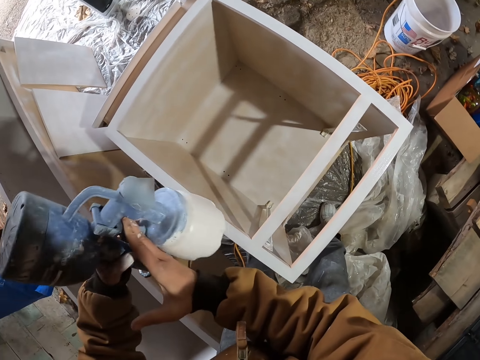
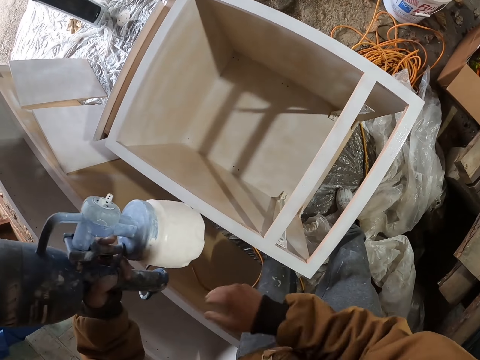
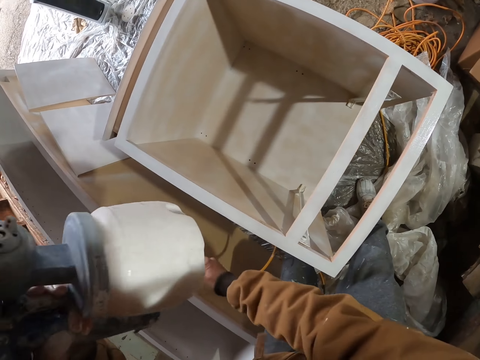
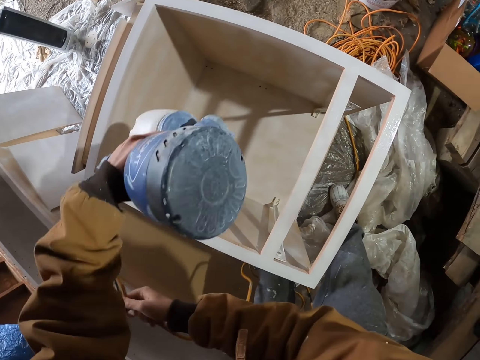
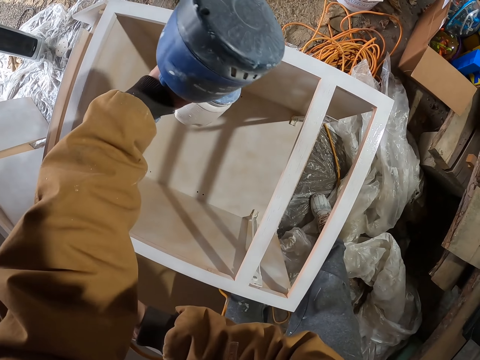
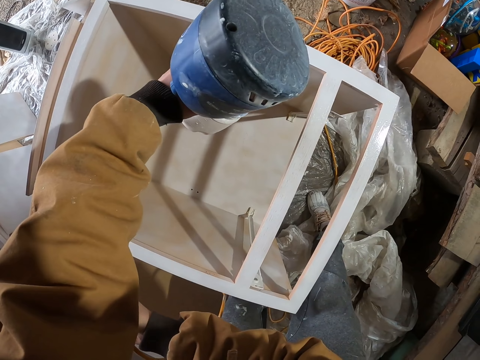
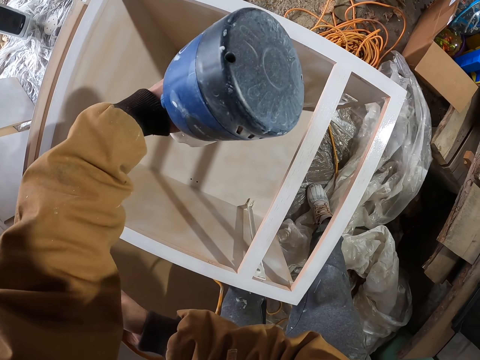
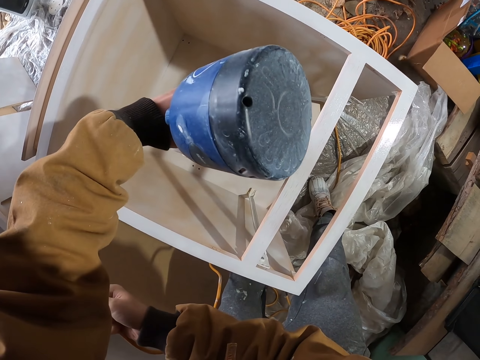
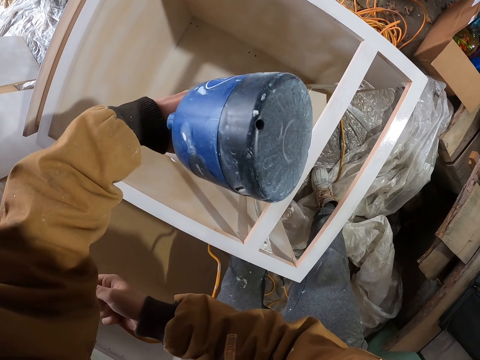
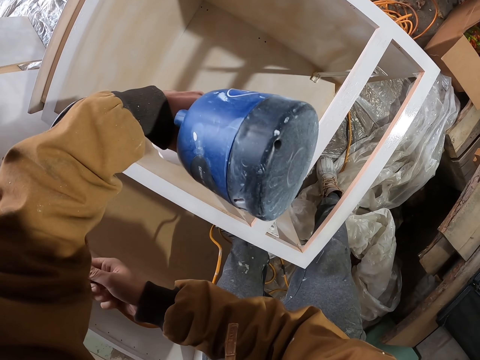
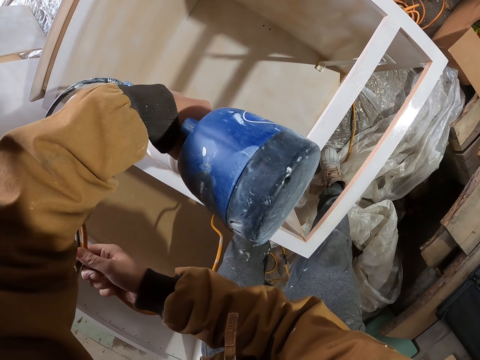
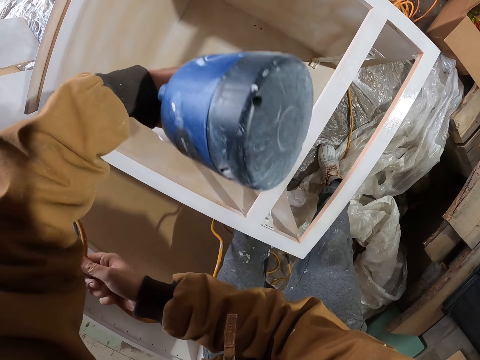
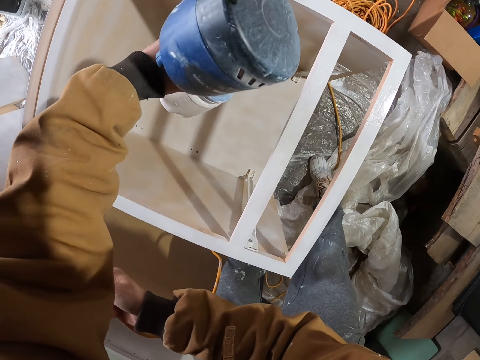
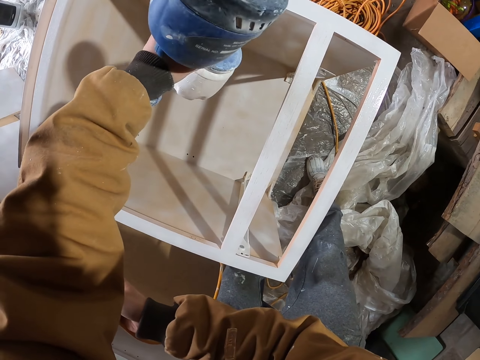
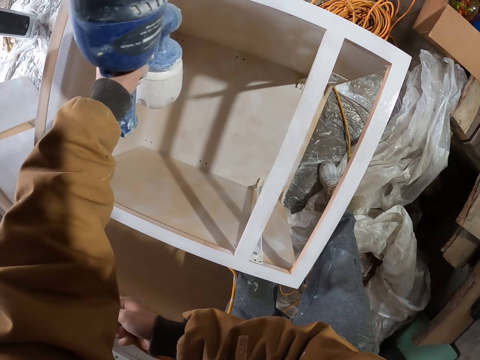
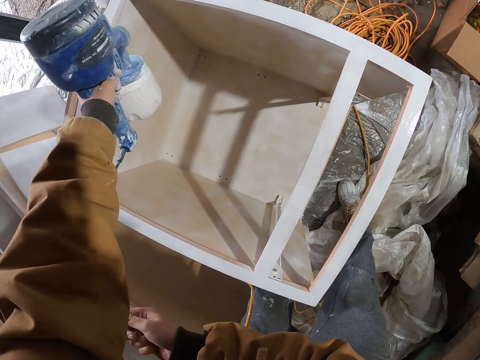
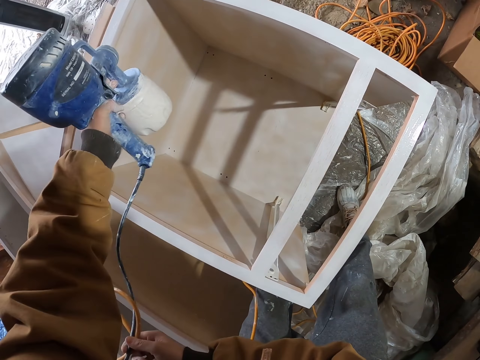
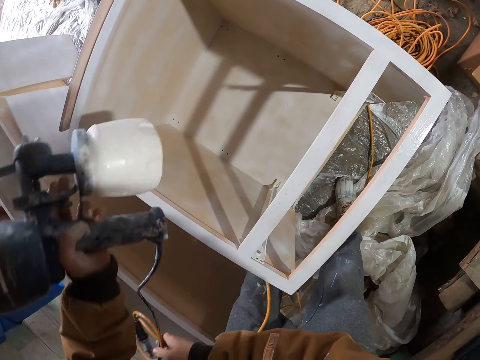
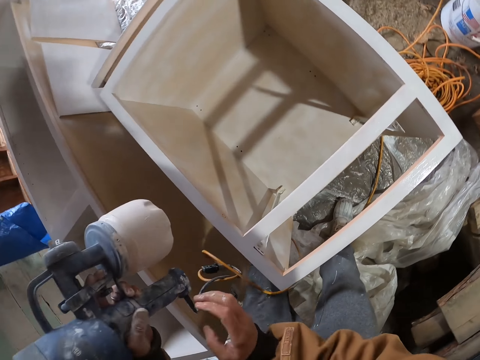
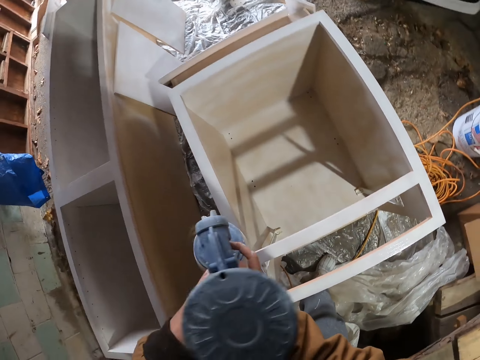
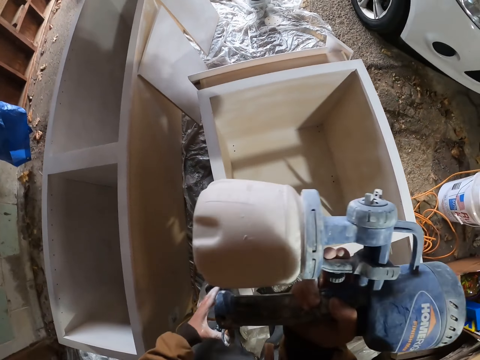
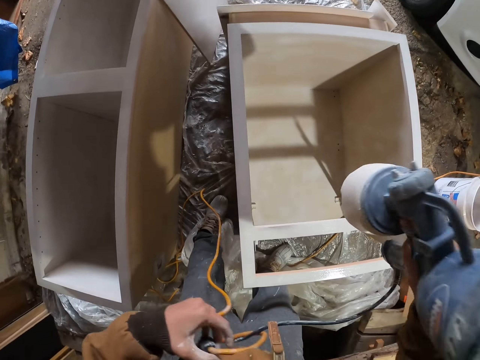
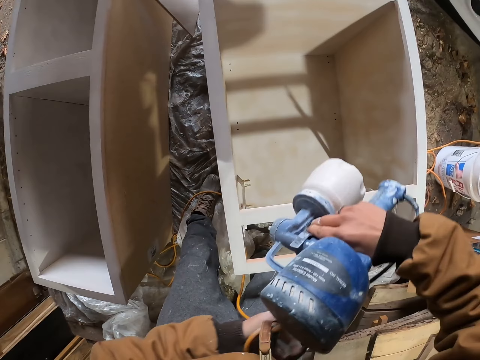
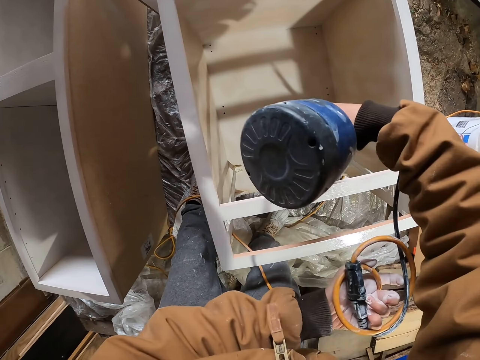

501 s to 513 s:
The camera wearer holds a paint sprayer with the left hand. They switch the paint spray gun to the other hand. They pull a cable pipe. They hold the cable with a hand. They spray paint on the upper lumbers of the wooden box with the paint spray gun. They hold the paint sprayer with the right hand. They switch the paint spray gun to the other hand. They hold the cable with a hand. They pull the cable pipe.

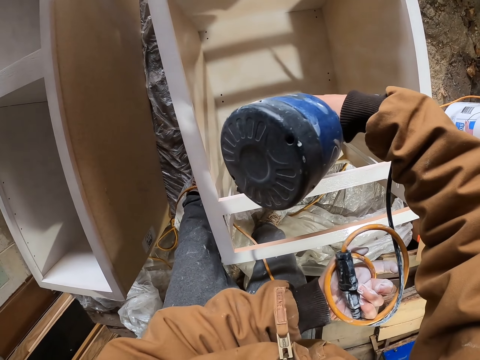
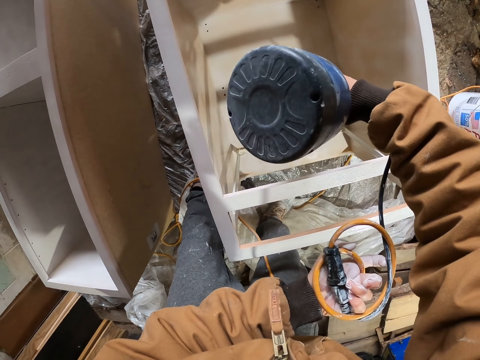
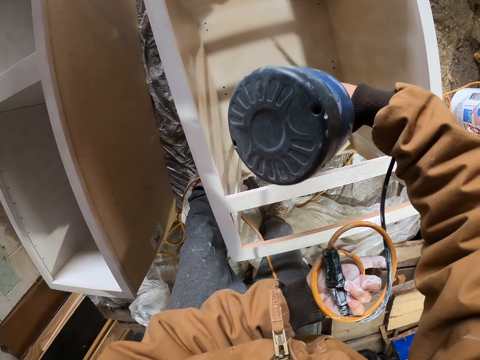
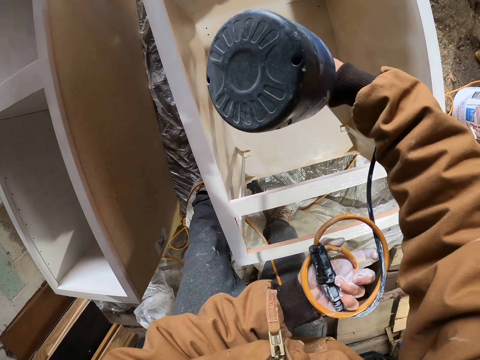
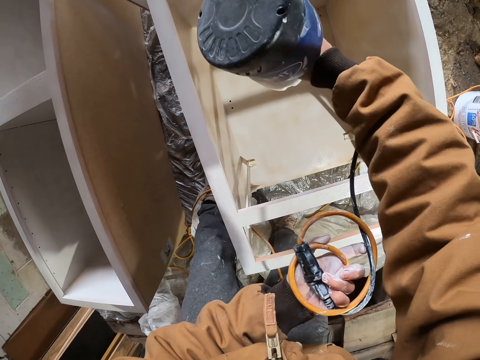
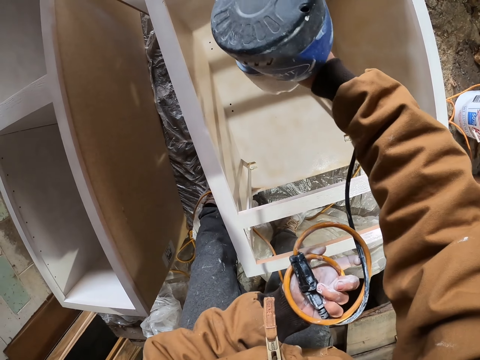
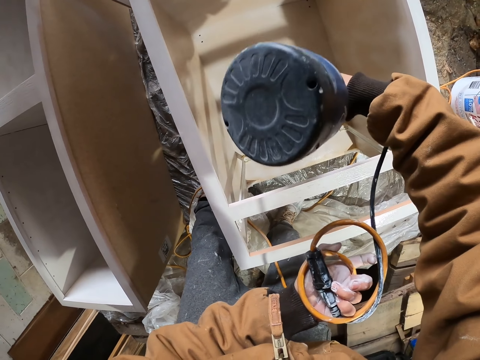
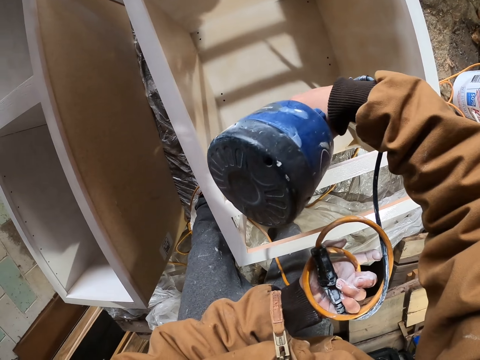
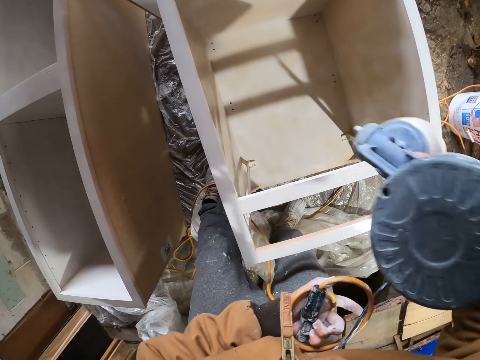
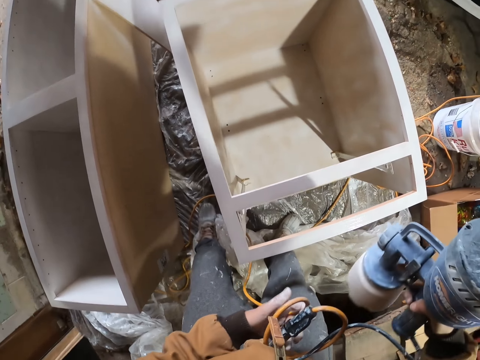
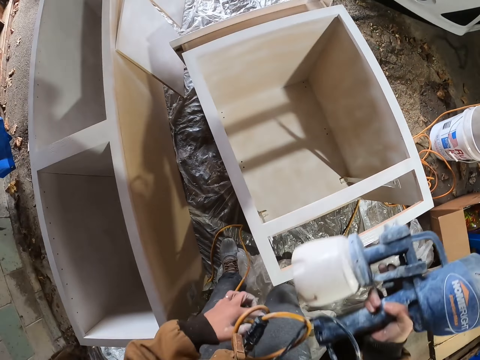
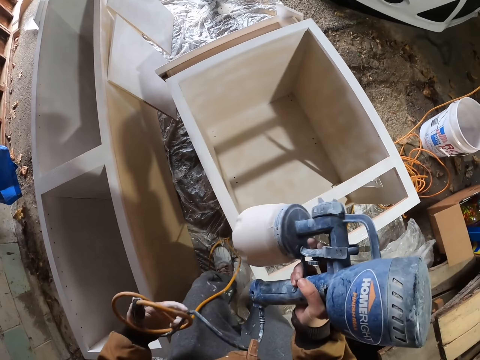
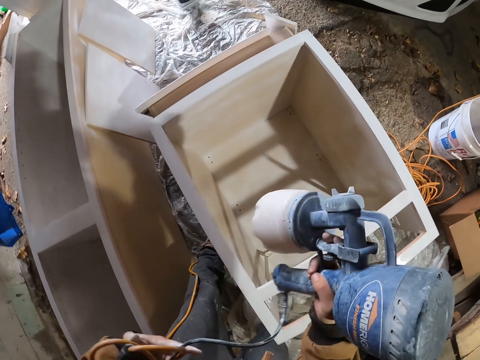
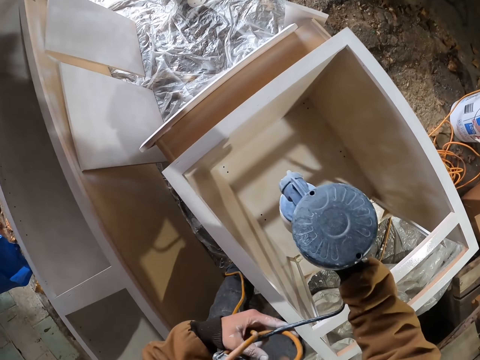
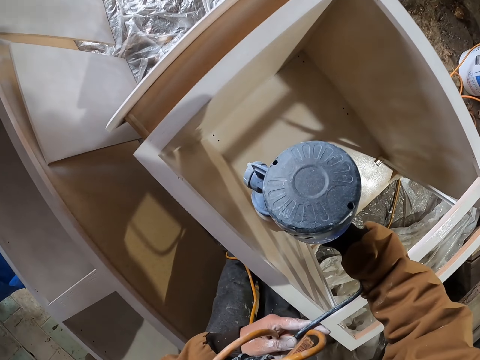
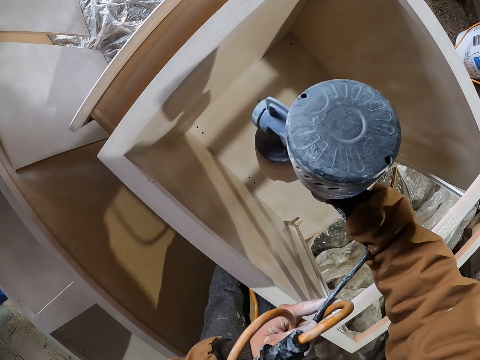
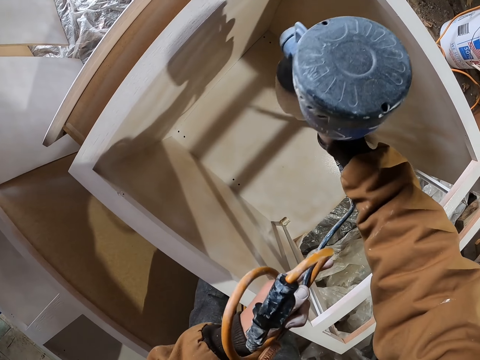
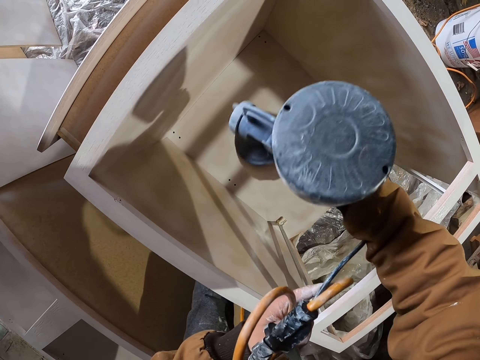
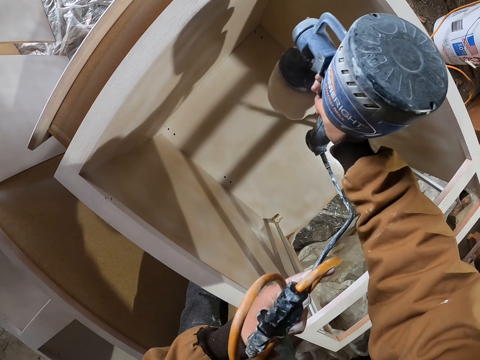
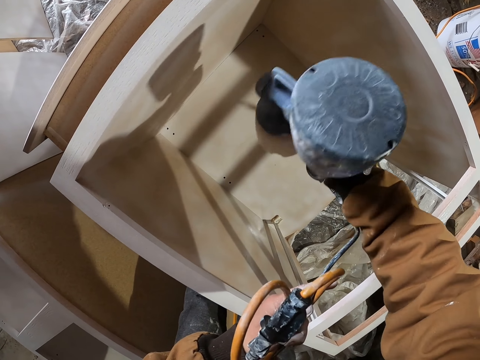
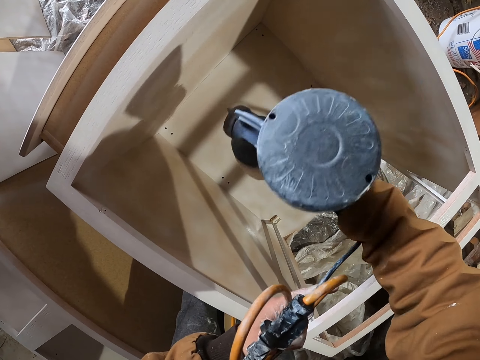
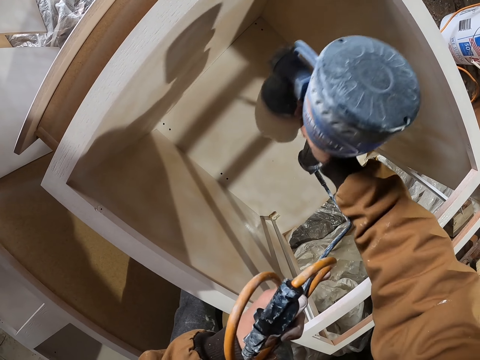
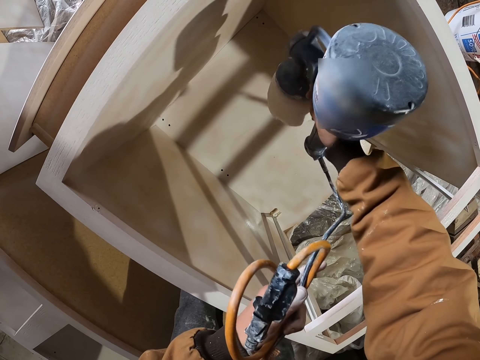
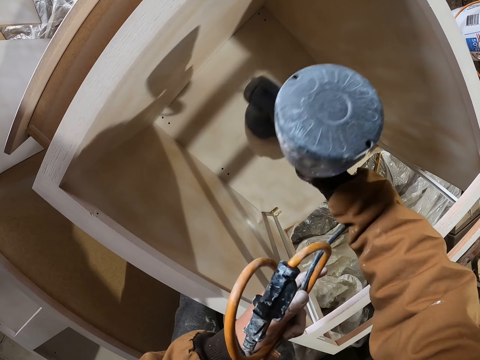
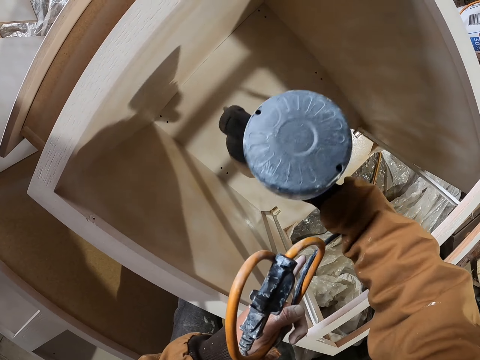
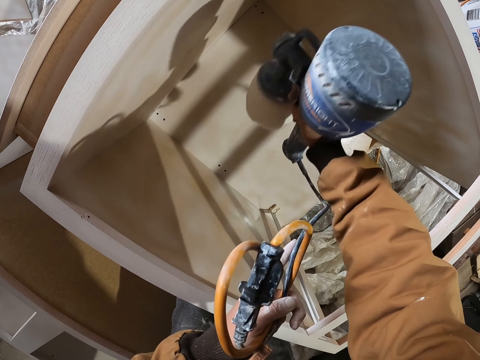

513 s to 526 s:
The camera wearer sprays paint on the inner lumbers of the wooden box with a paint spray gun. They turn left. They spray paint on the inner lumbers of the wooden box.

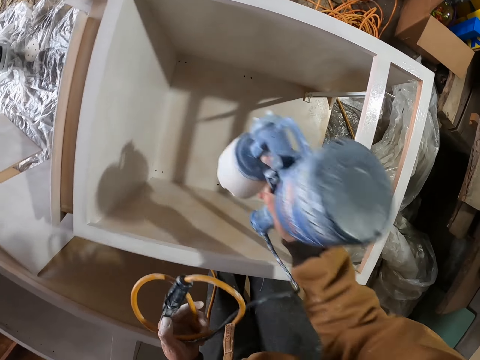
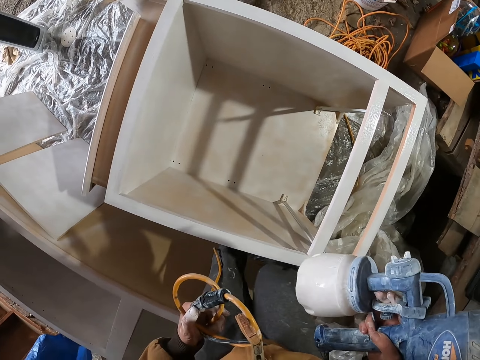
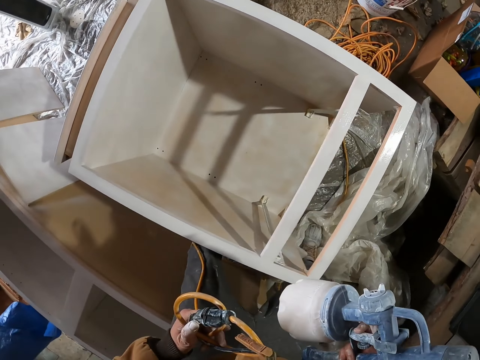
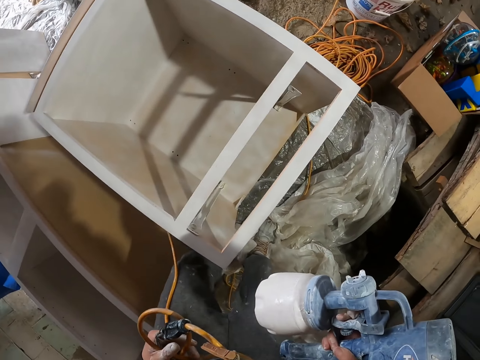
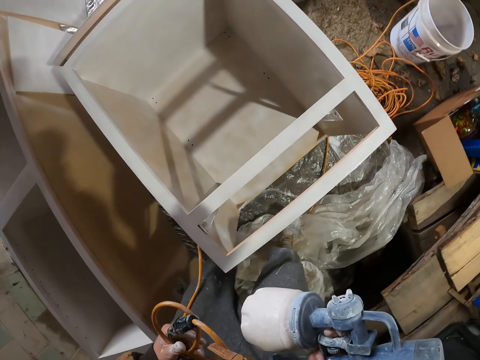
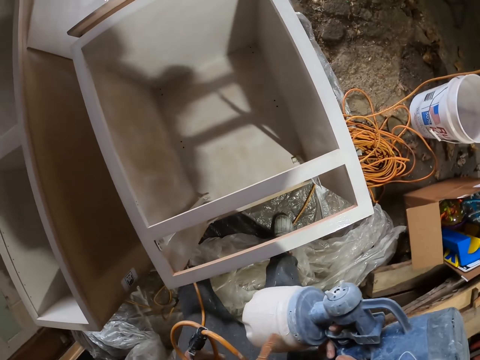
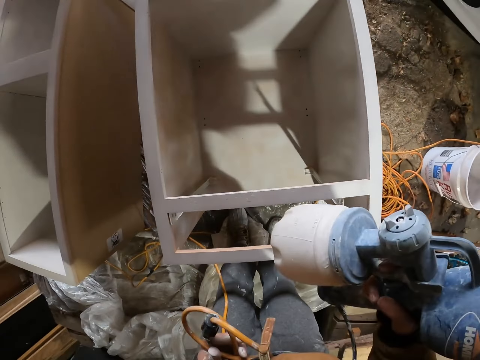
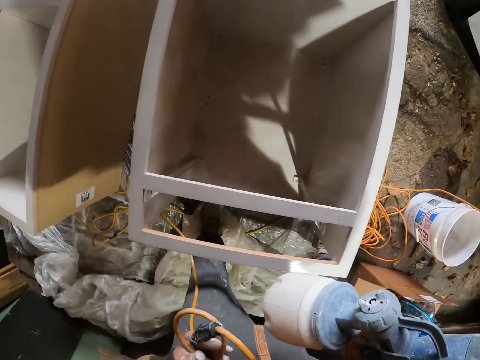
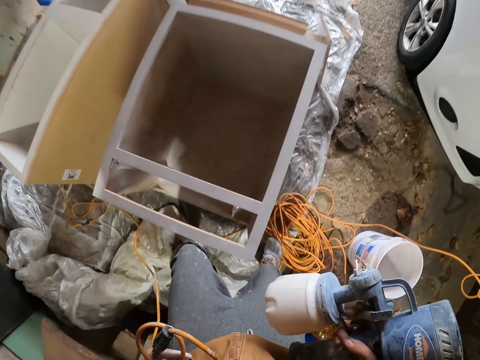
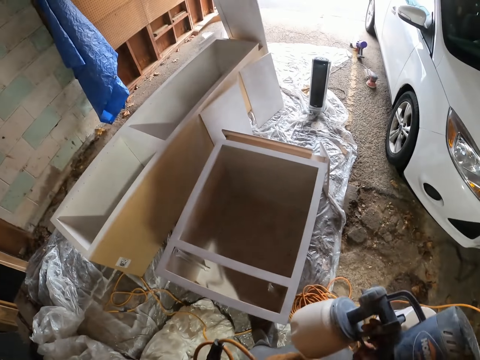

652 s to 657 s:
The camera wearer walks around the wooden drawer.
